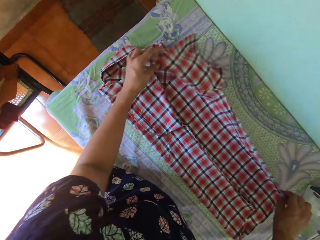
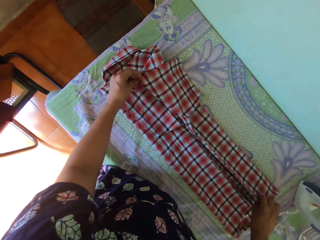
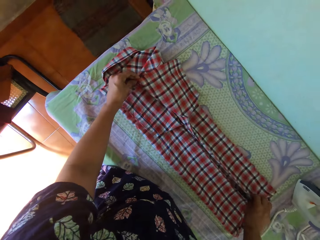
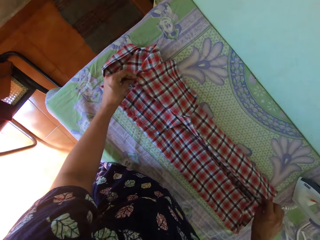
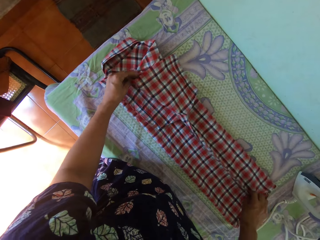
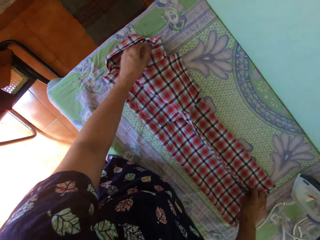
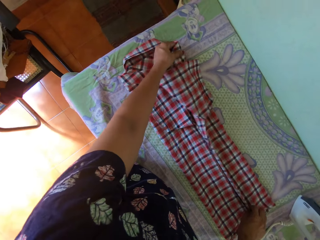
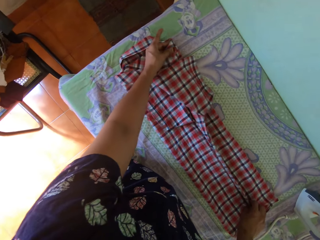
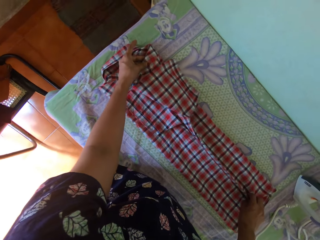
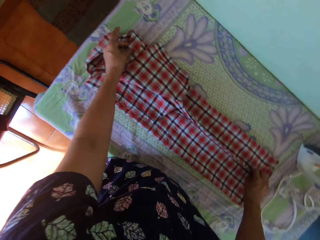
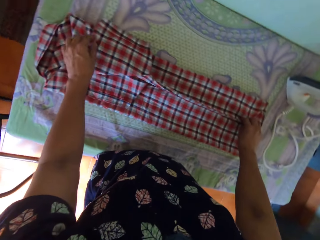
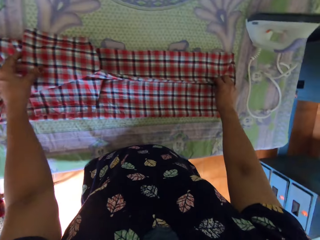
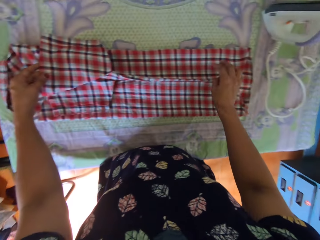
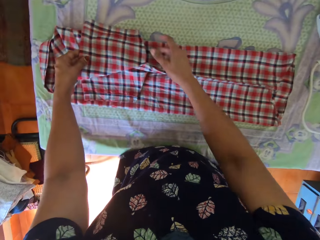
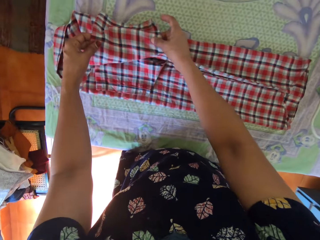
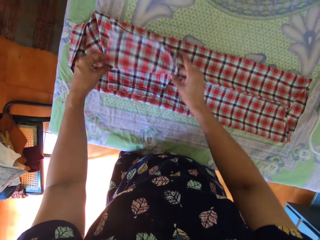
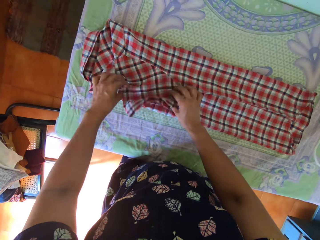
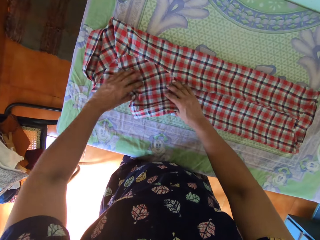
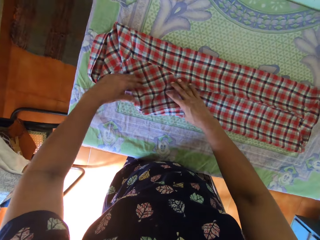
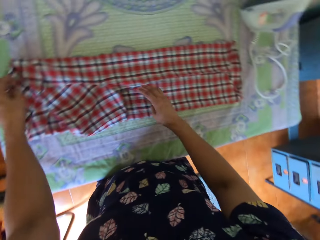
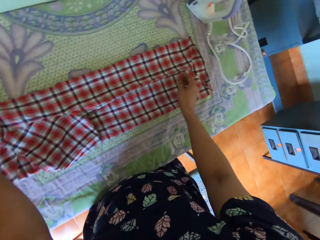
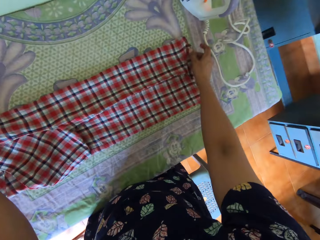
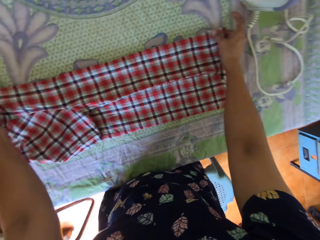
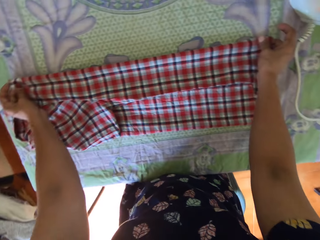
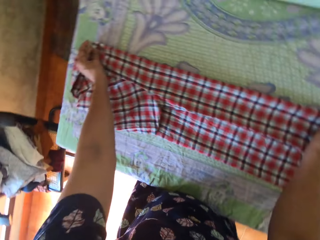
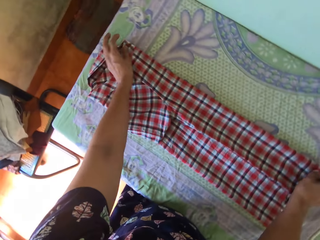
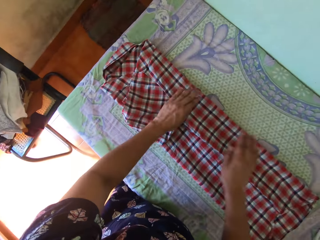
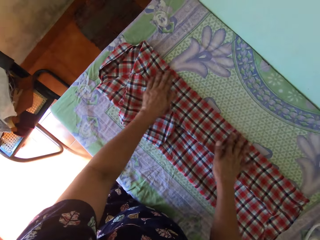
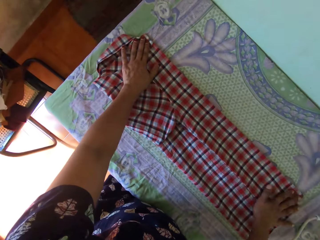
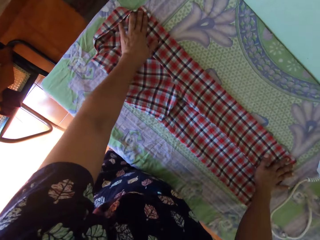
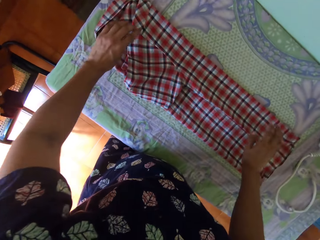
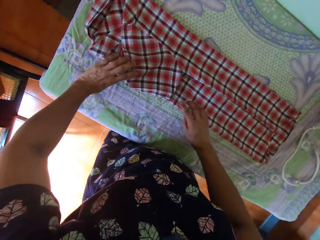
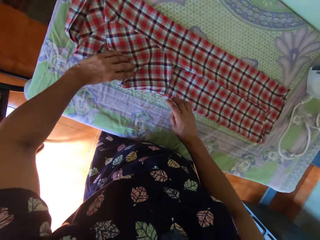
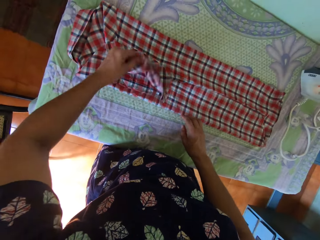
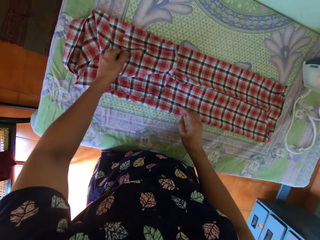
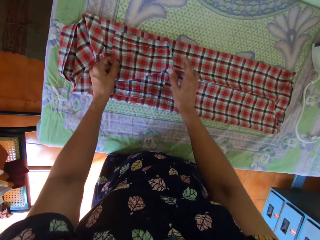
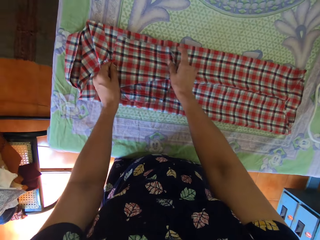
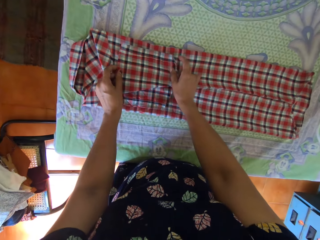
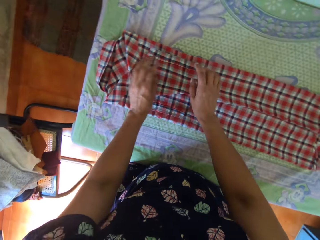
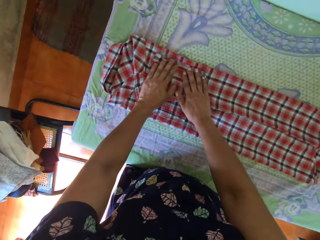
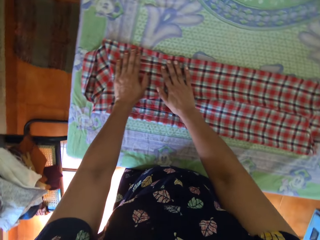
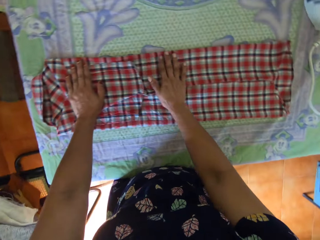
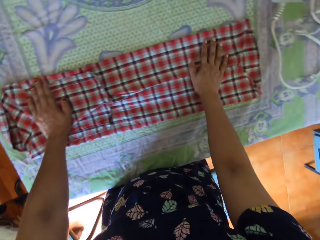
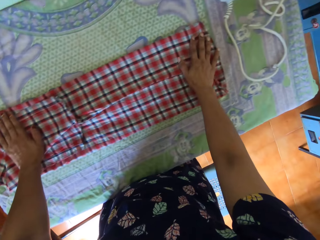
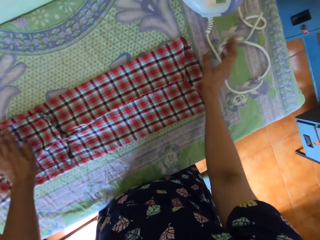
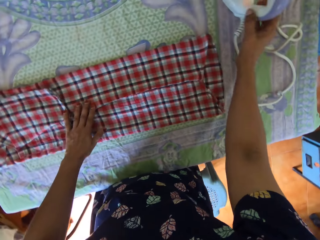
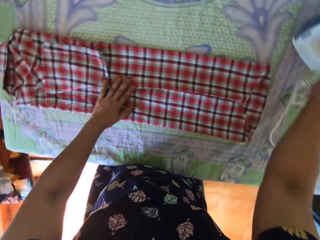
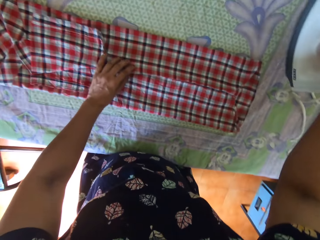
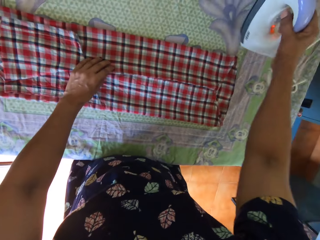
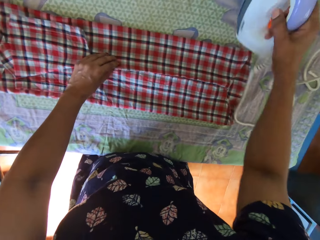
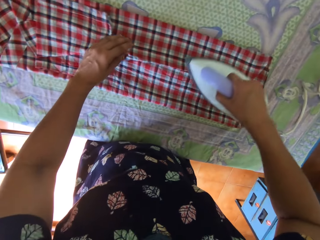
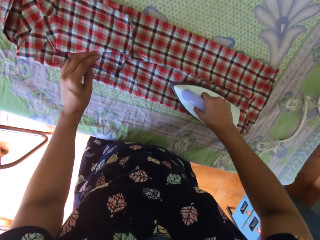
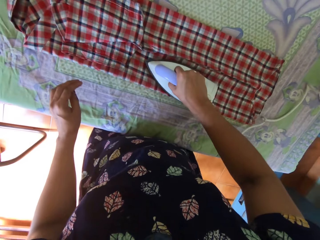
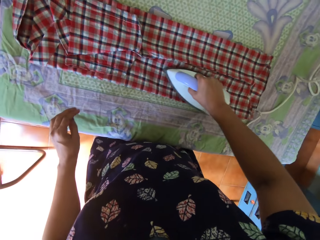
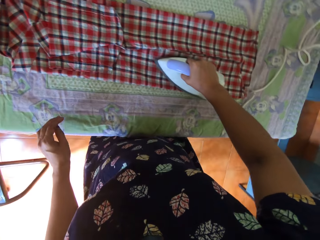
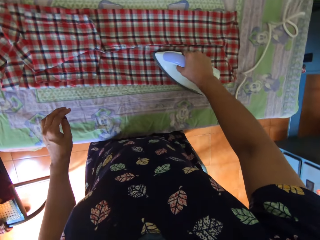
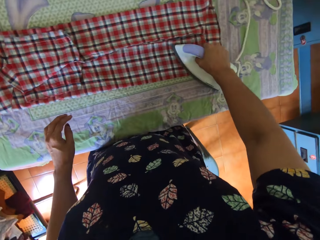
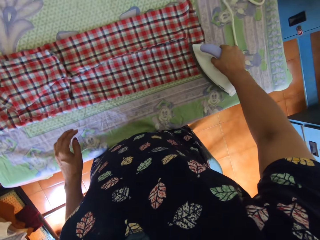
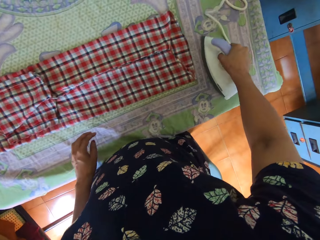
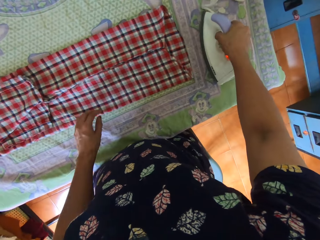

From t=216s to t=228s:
The camera wearer folds the shirt. She picks up the iron from the table with her right hand. She irons the shirt on the table with her right hand.

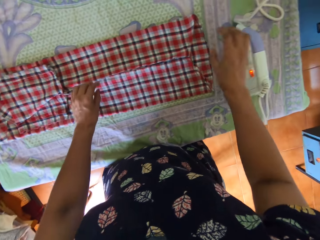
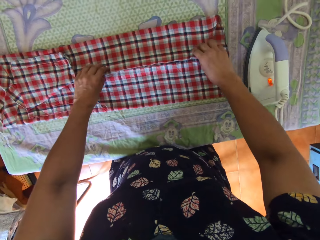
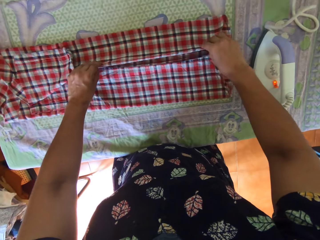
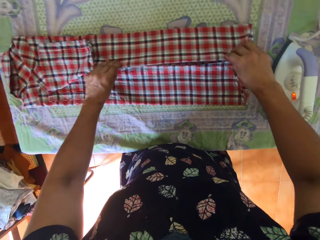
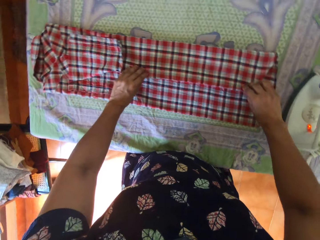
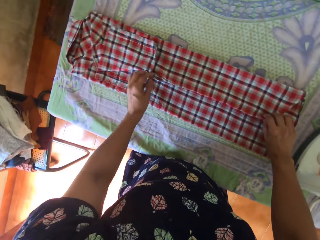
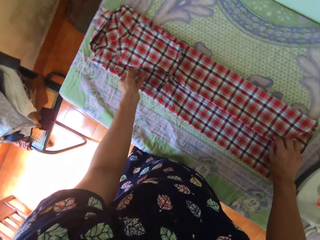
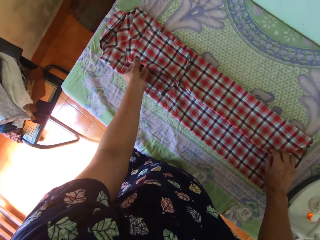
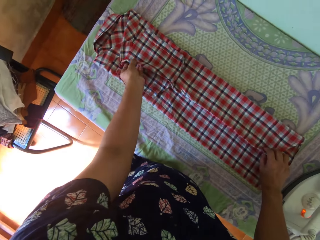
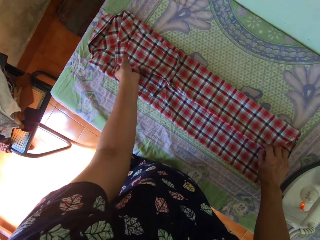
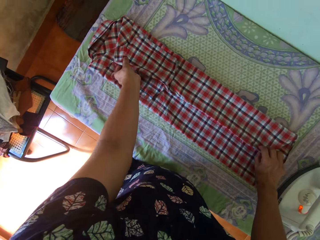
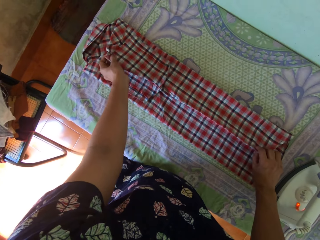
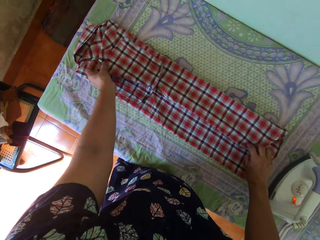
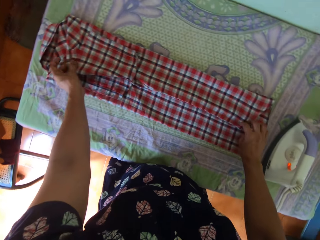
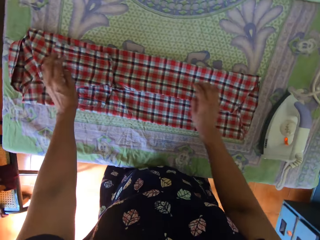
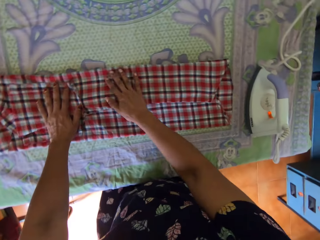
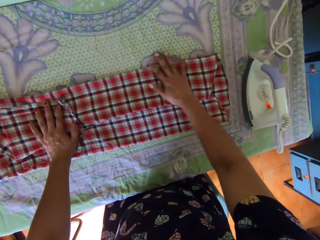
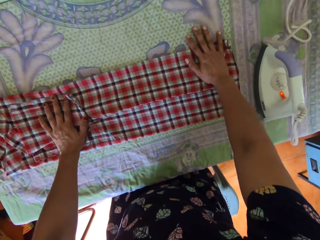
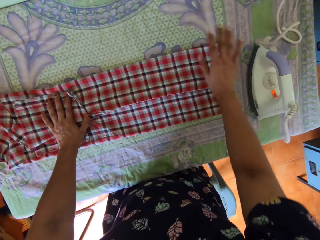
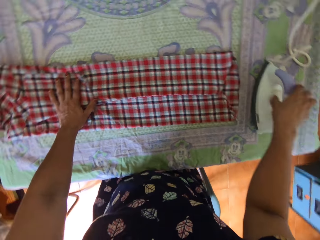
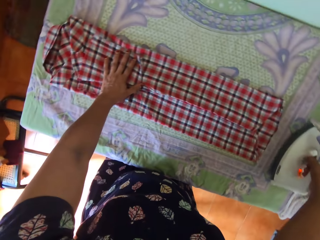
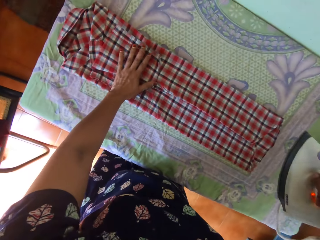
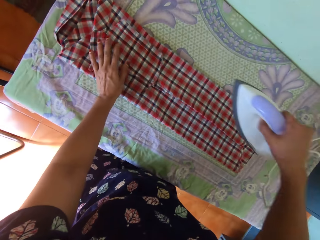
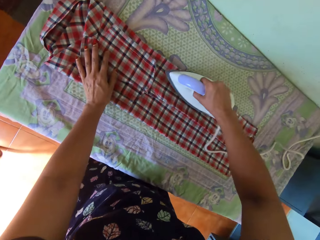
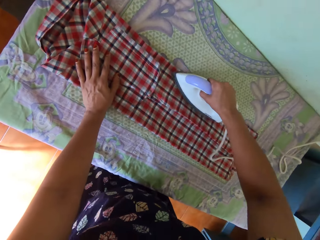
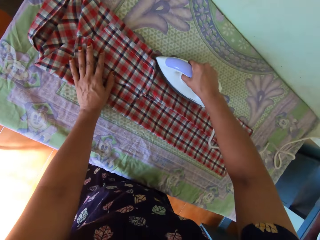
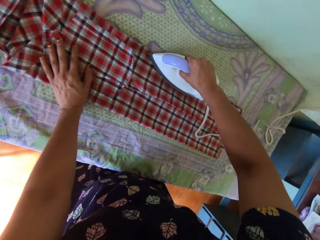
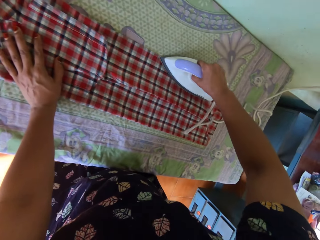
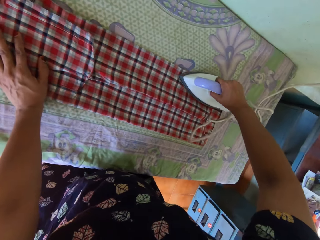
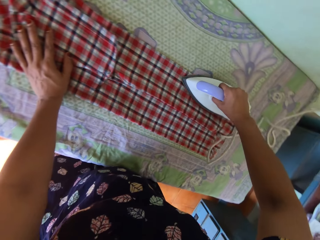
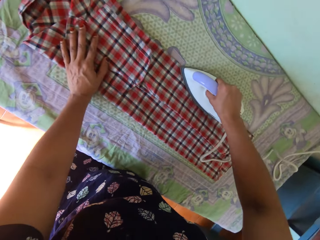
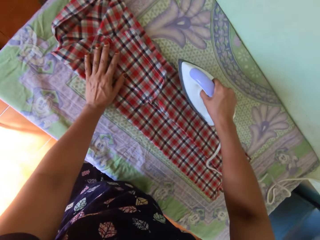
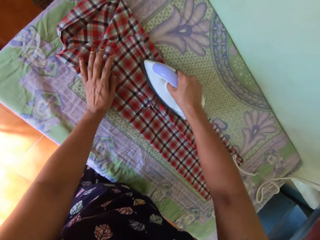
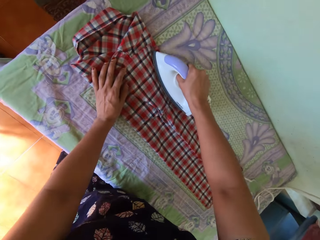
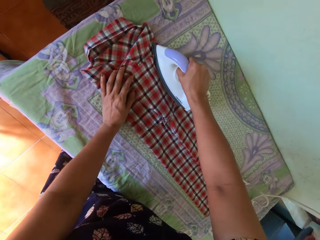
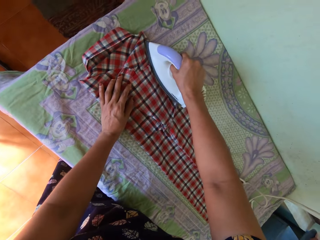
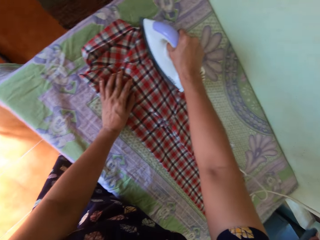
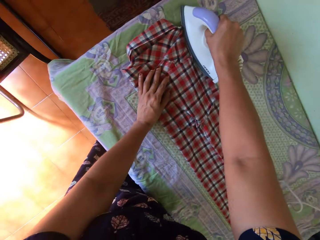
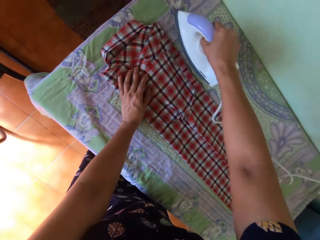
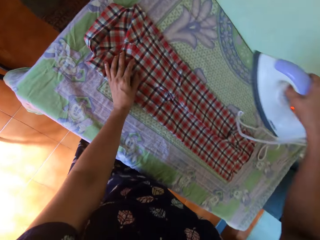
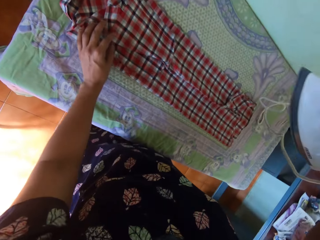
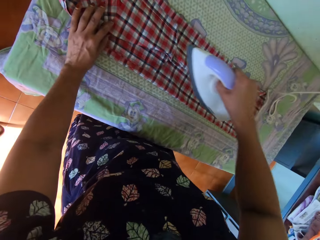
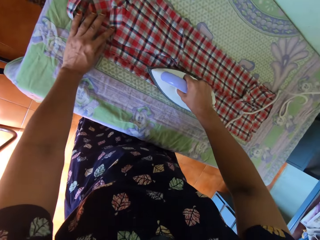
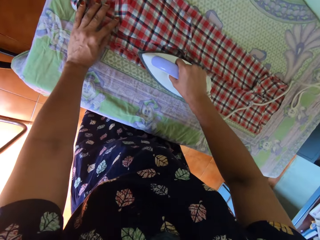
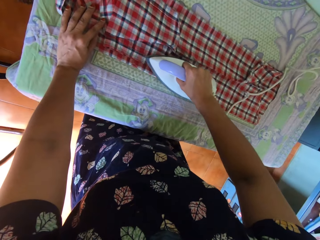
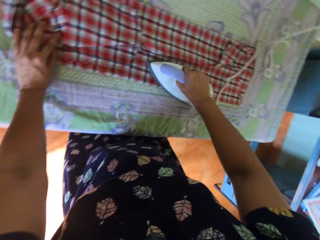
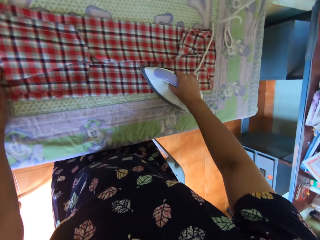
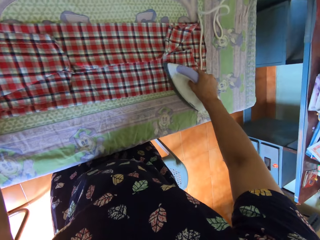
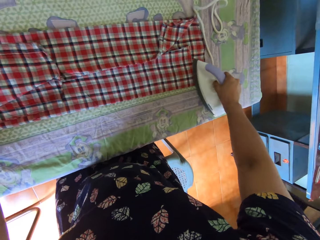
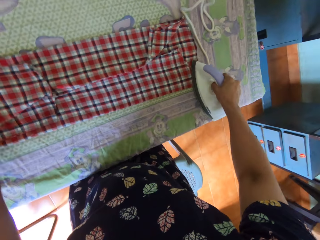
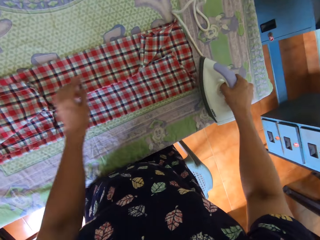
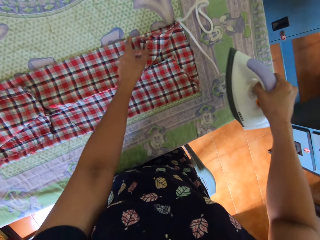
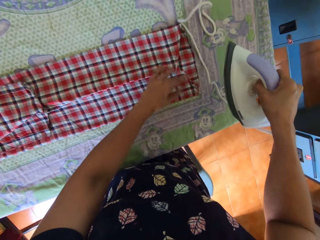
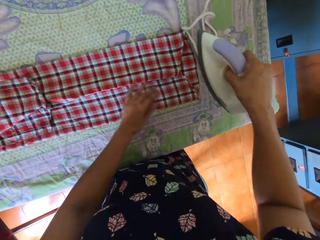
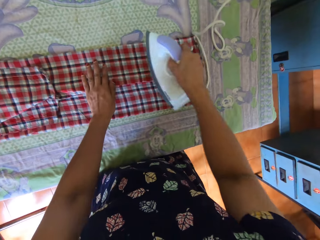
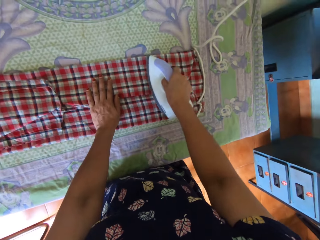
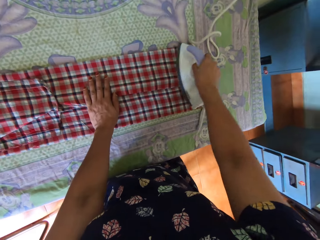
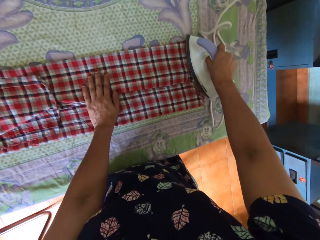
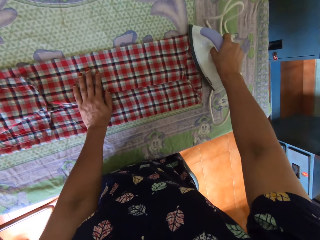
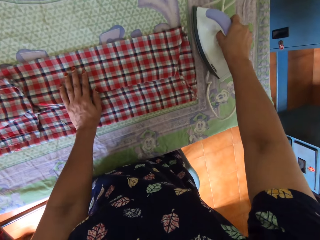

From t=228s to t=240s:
The camera wearer moves the iron off the shirt with her right hand. She puts down the iron box. She adjusts the shirt on the table with both her hands. She folds the shirt. She picks up the iron from the table with her right hand. She irons the shirt on the table with her right hand.
